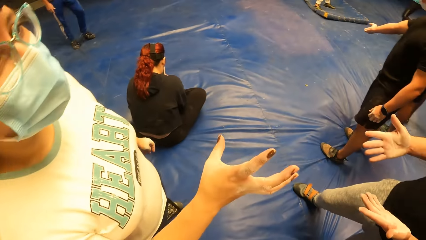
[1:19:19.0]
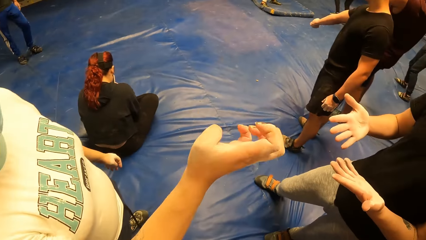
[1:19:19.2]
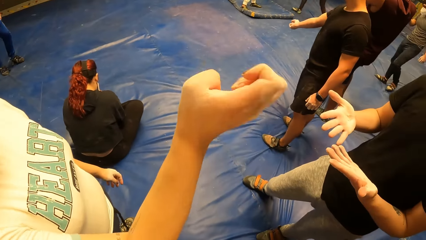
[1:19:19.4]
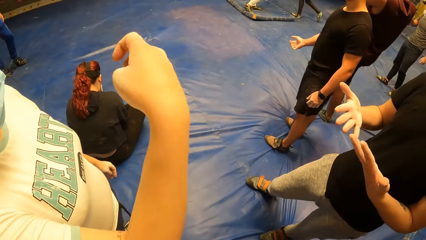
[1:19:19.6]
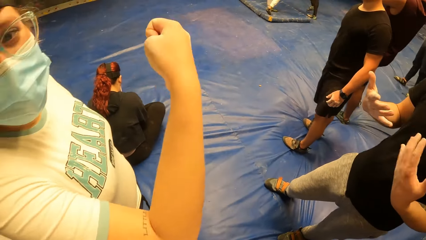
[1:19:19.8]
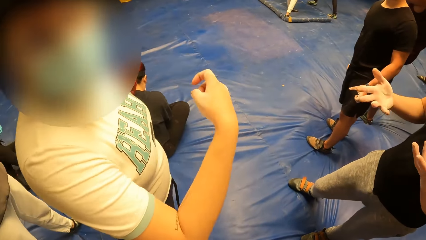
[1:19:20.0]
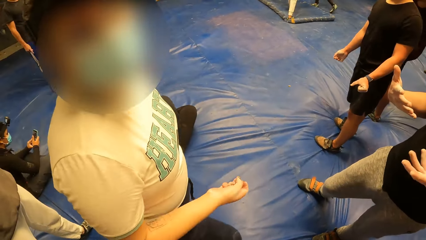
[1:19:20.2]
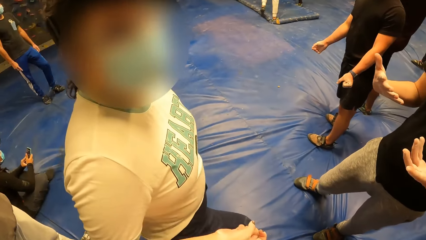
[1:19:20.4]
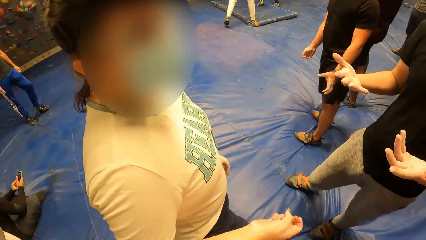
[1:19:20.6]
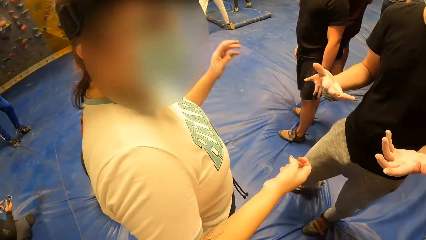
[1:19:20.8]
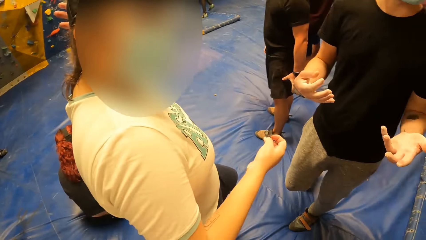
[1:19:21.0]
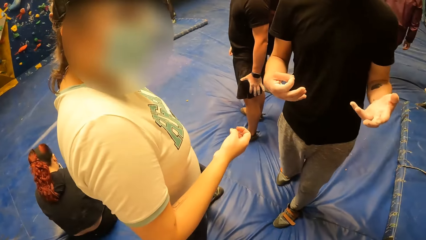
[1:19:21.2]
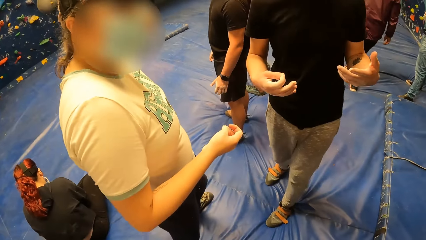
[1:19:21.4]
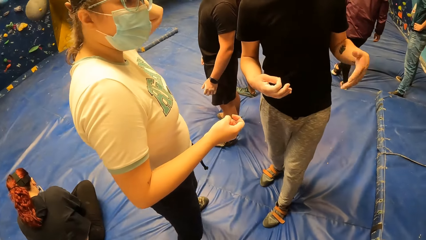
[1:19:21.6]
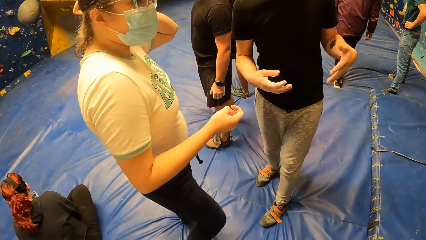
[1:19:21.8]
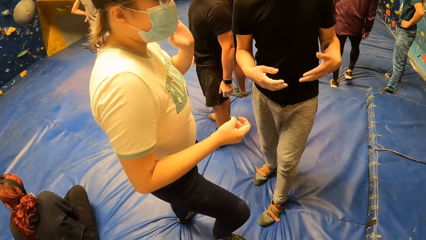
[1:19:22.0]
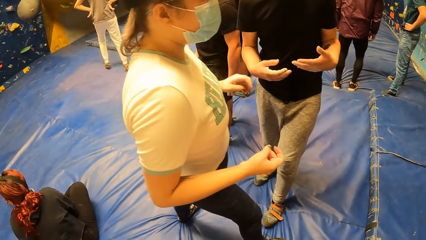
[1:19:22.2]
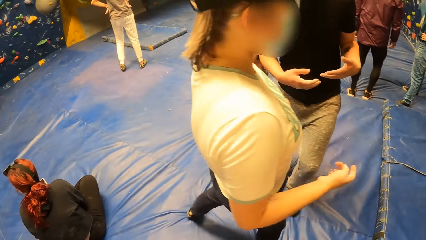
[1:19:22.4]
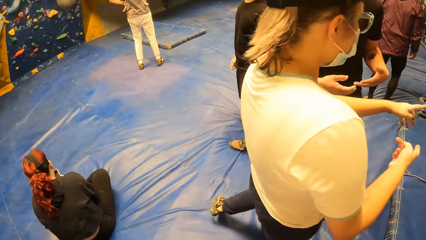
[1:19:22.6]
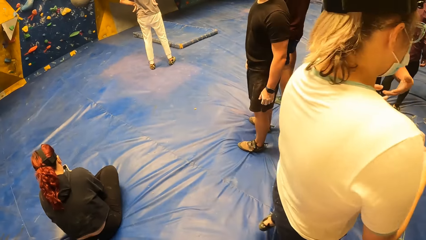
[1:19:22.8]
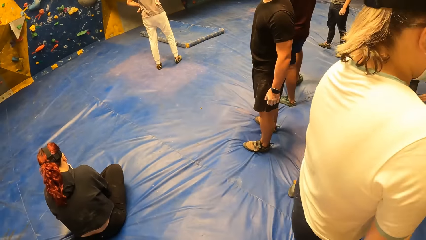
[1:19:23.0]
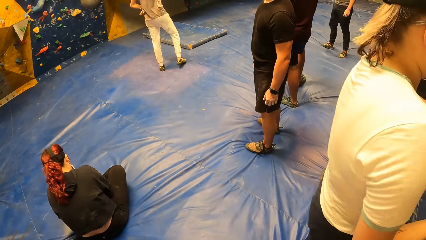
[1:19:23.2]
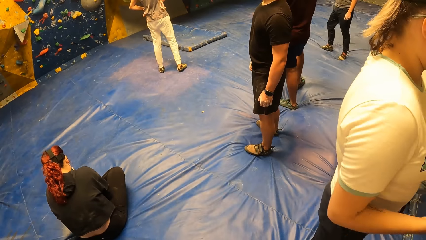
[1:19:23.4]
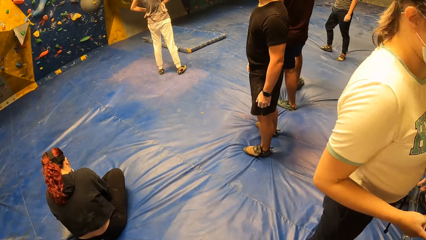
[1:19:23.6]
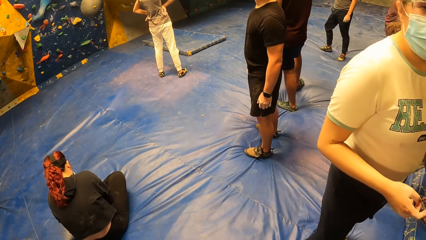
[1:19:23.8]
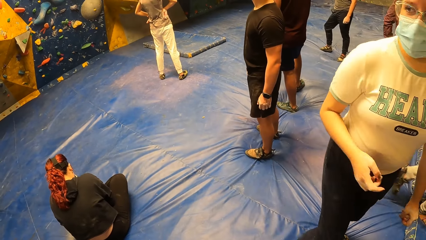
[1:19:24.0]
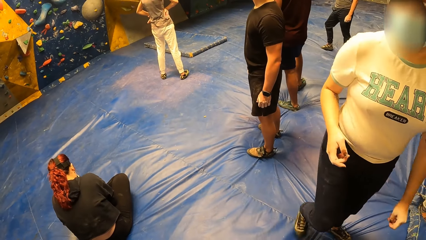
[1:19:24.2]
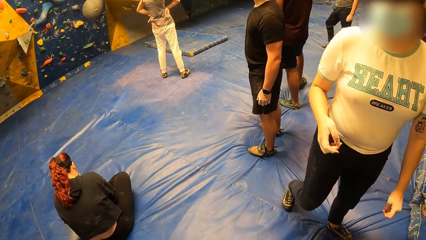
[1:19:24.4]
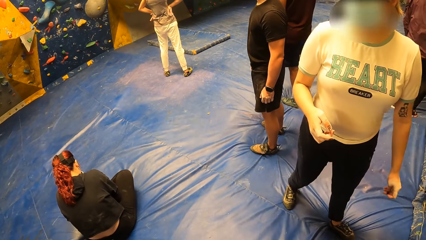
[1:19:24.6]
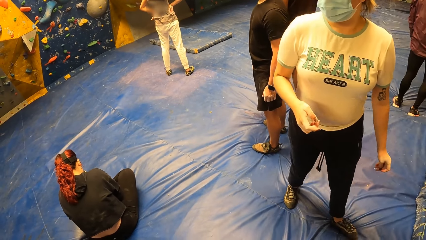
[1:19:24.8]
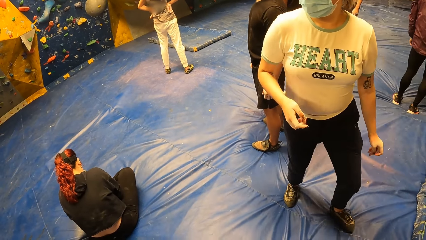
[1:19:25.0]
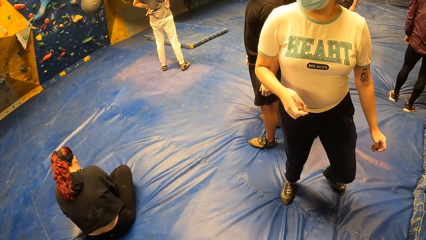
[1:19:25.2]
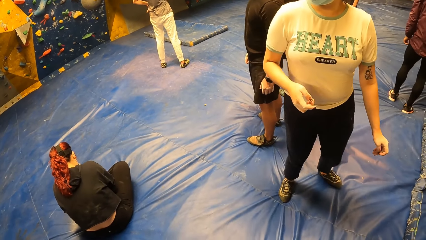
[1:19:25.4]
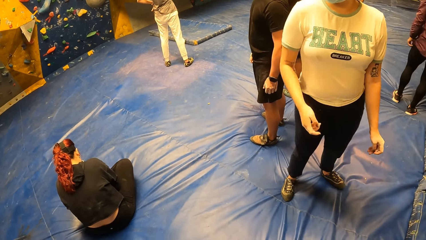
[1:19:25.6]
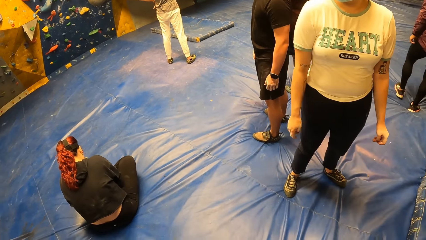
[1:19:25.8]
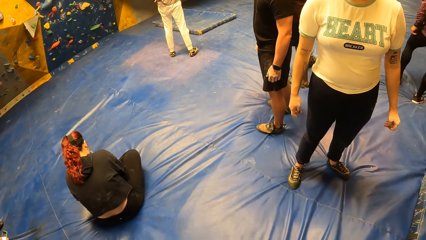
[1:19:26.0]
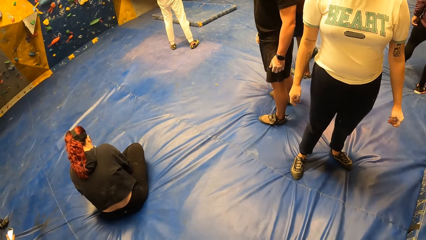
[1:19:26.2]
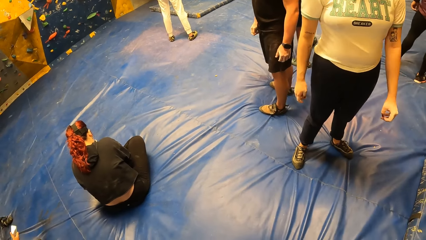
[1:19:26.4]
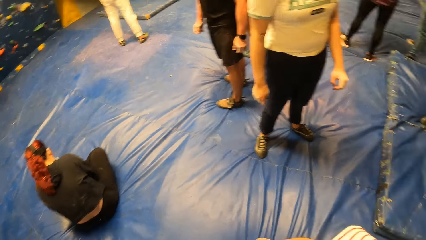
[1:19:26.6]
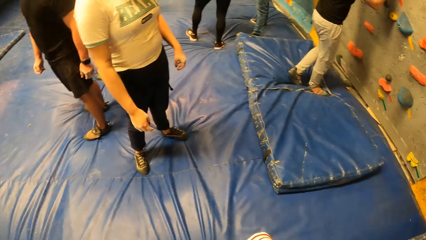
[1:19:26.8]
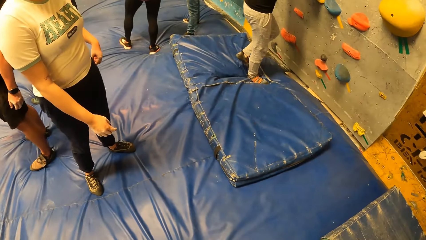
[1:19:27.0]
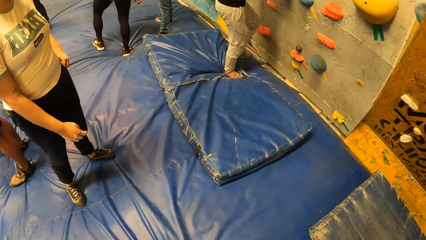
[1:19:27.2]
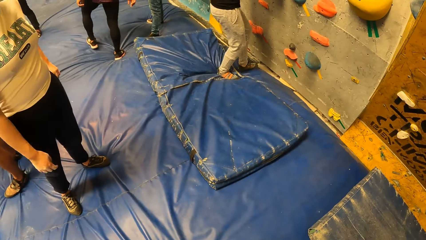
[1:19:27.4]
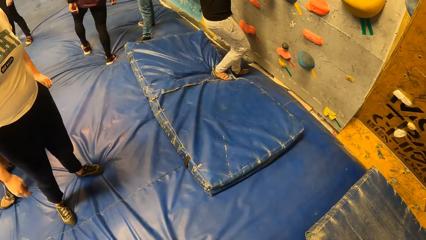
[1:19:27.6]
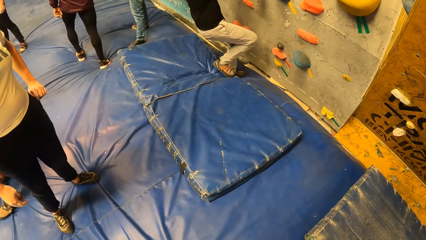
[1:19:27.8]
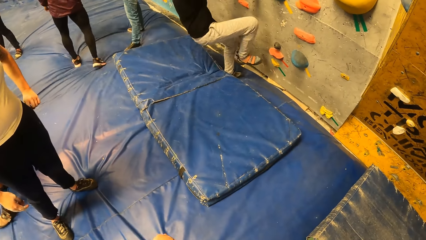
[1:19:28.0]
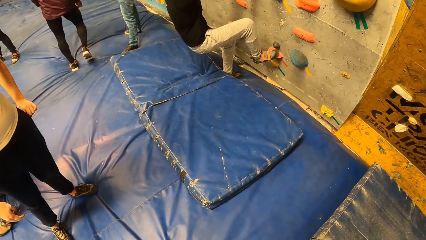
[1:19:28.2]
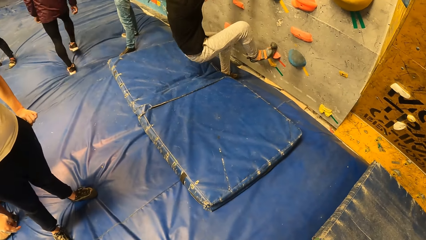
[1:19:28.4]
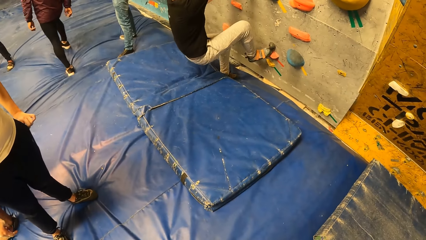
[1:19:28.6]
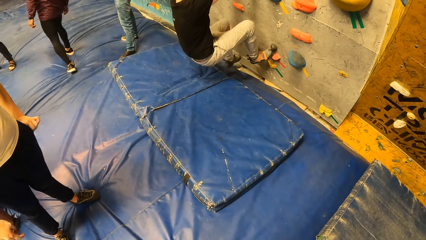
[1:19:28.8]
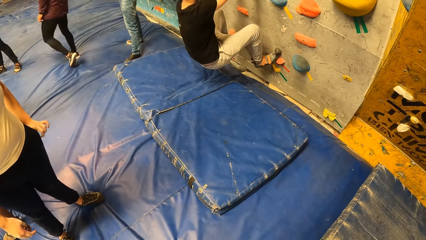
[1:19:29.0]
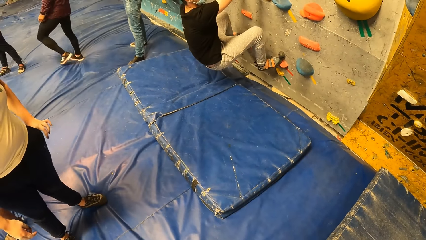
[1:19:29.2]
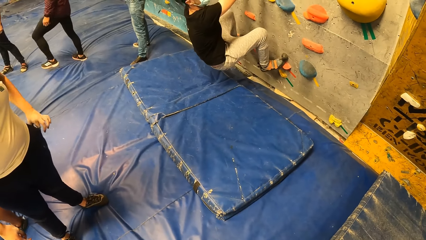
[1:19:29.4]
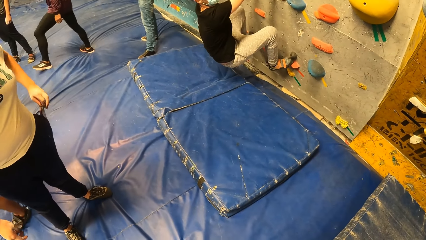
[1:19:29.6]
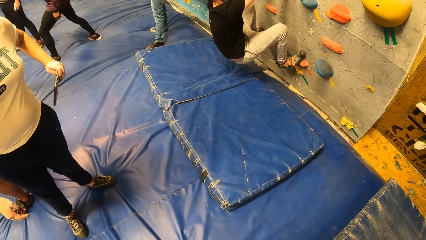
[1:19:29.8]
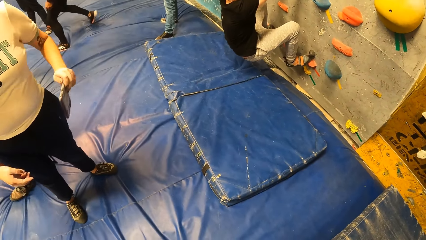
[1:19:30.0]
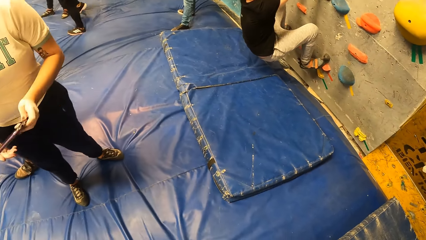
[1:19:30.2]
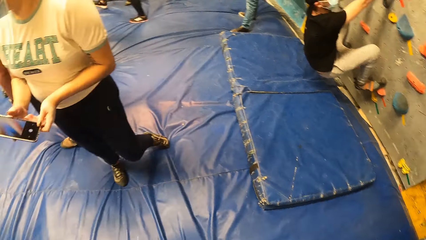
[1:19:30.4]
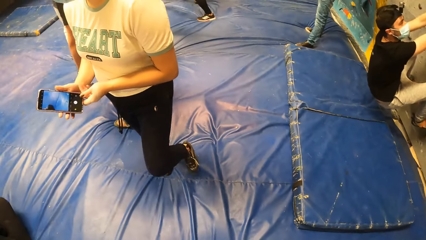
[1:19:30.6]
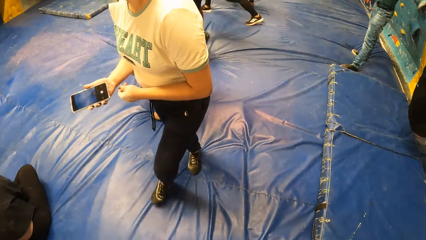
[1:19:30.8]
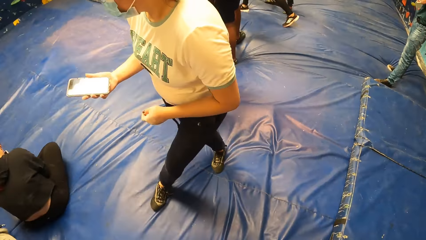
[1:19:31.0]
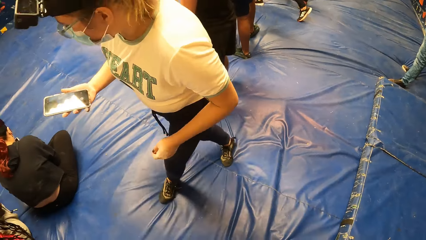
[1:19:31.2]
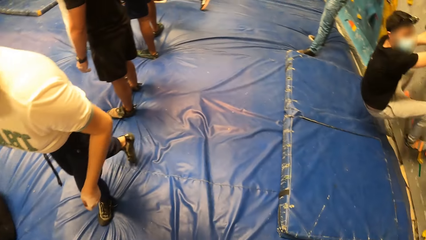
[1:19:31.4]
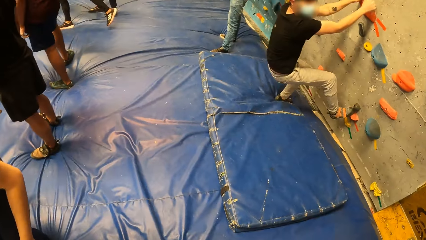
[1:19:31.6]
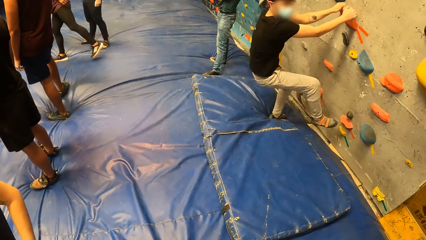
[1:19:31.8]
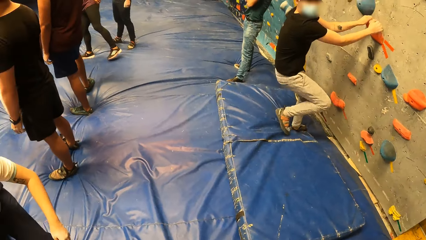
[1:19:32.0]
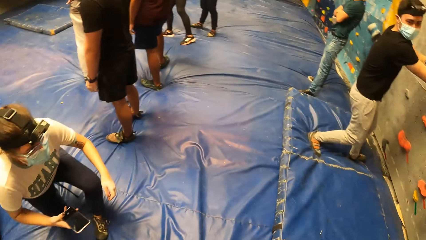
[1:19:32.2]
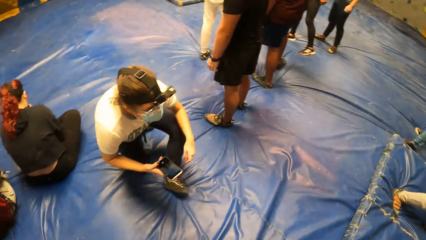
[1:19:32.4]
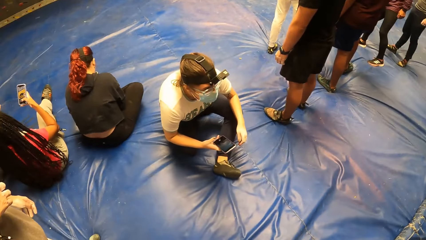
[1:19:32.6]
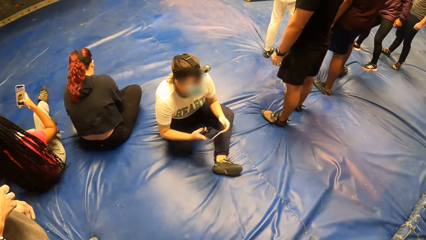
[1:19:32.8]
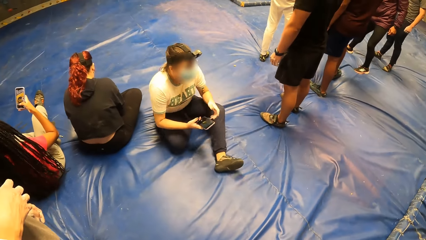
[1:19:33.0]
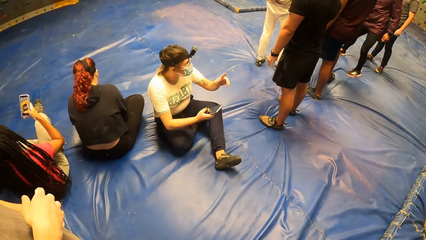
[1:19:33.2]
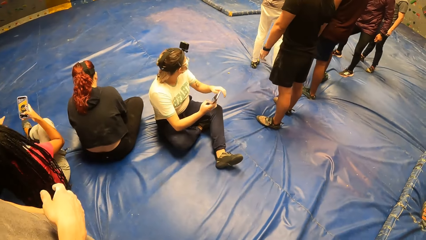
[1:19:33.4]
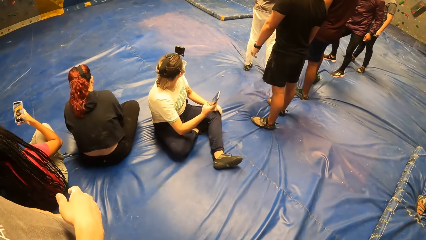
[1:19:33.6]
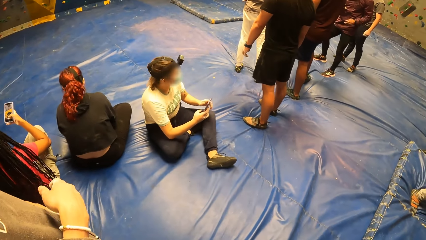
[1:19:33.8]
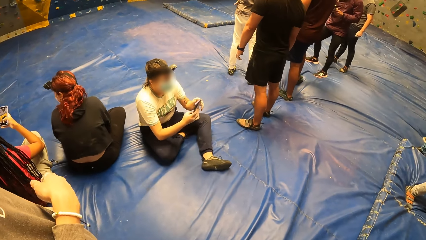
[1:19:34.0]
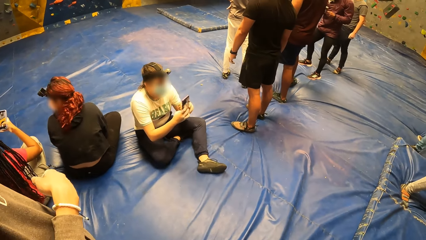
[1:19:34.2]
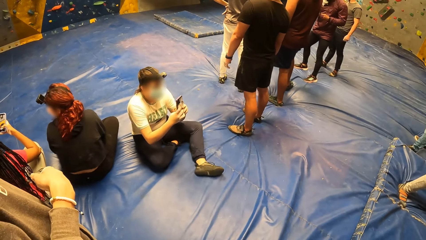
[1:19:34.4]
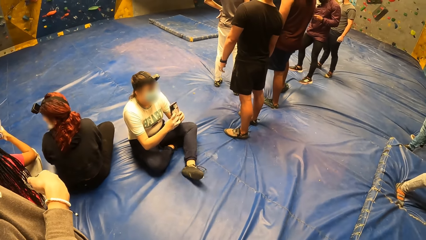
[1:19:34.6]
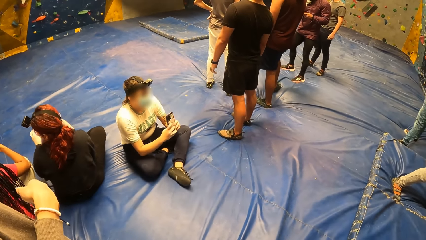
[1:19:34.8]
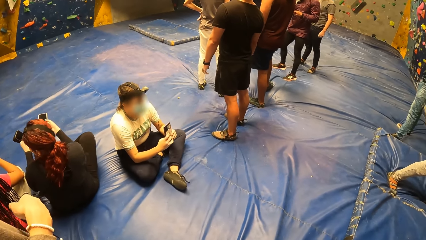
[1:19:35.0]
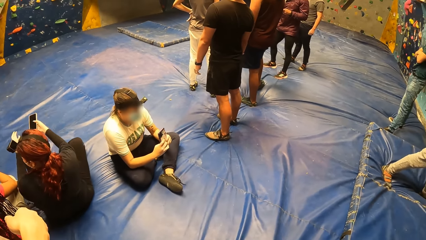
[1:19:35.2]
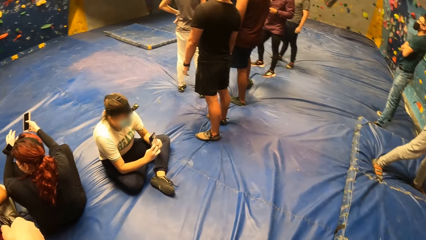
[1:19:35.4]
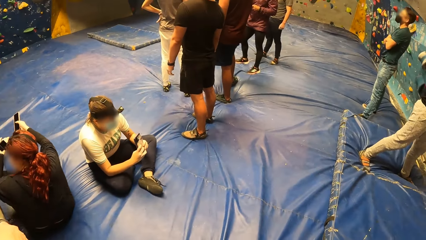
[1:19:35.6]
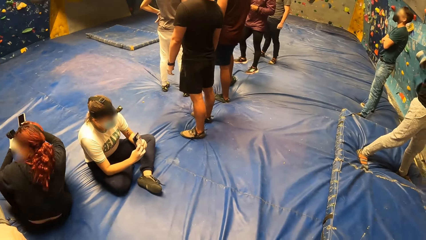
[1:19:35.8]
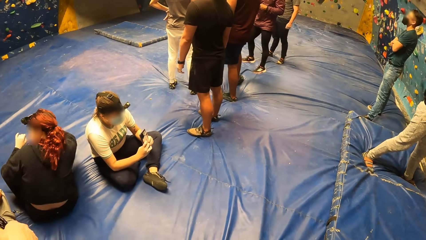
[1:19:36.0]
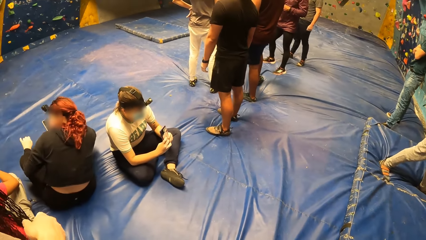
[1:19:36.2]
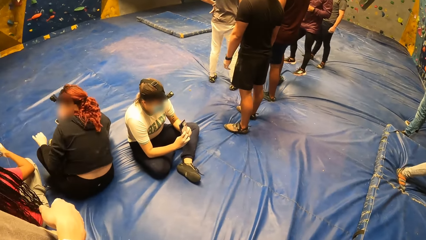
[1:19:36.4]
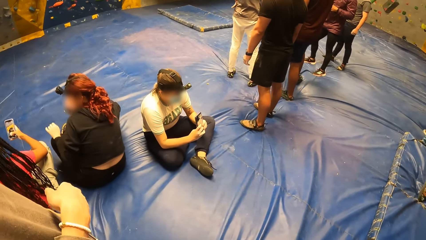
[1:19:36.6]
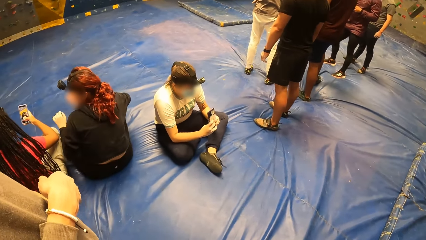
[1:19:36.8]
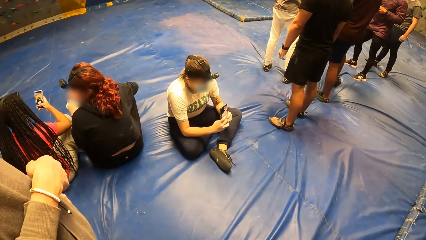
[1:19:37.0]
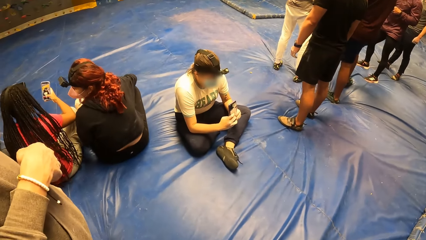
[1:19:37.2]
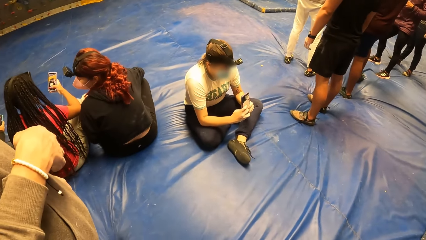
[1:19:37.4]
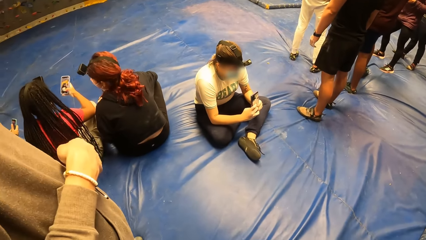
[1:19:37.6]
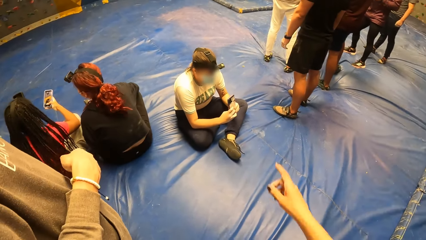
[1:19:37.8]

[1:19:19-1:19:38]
A man looks at his hands. A woman moves a hand. The man climbs a bouldering wall with both hands and feet. The woman picks up a phone from the left pocket of a trouser with her left hand. She passes the phone in her left hand to her right hand. The man jumps down from the bouldering wall with both hands on a climb hold. The woman sits on the bouldering mat on the floor of the rock climbing gym. The woman operates the phone with both hands. Another woman moves on the floor.
